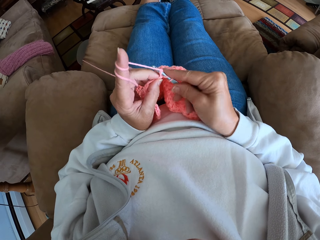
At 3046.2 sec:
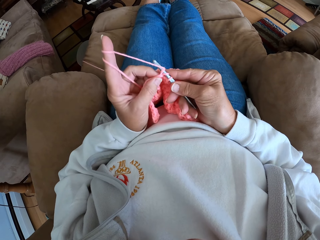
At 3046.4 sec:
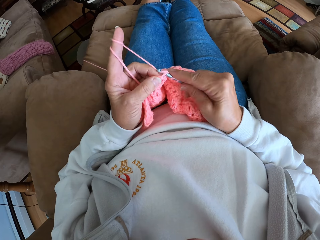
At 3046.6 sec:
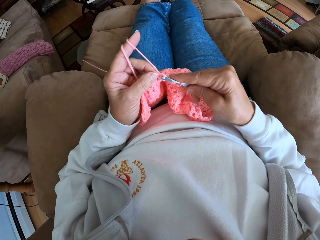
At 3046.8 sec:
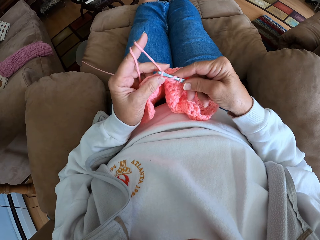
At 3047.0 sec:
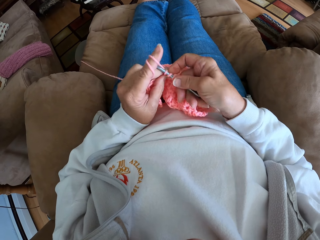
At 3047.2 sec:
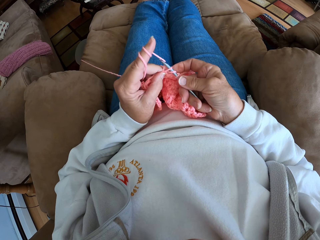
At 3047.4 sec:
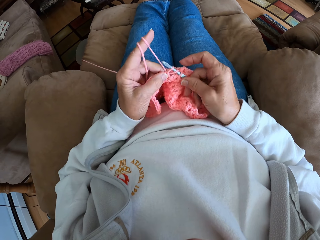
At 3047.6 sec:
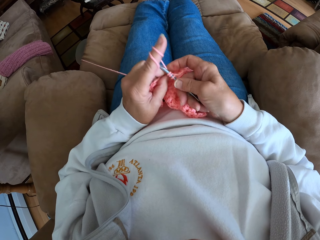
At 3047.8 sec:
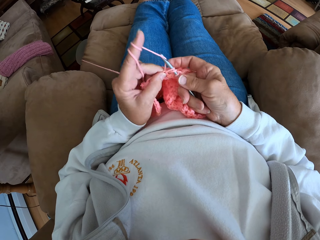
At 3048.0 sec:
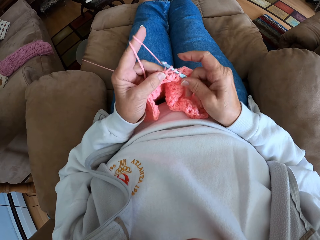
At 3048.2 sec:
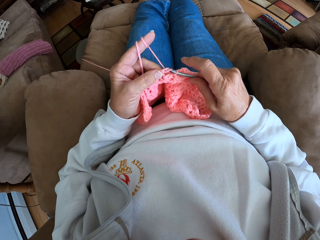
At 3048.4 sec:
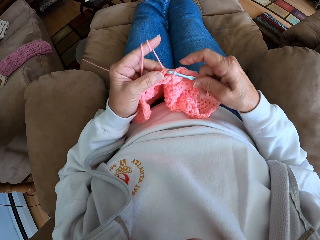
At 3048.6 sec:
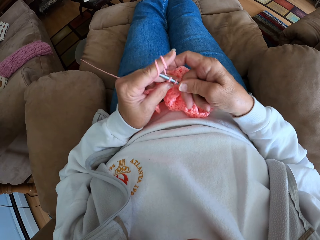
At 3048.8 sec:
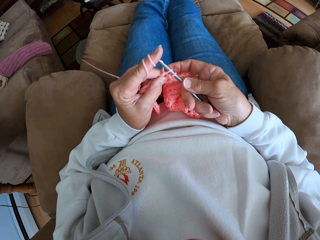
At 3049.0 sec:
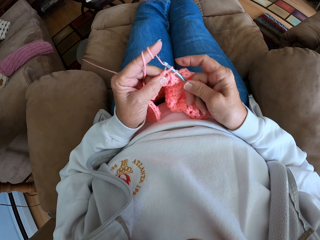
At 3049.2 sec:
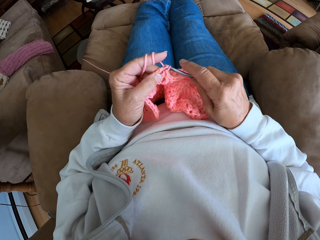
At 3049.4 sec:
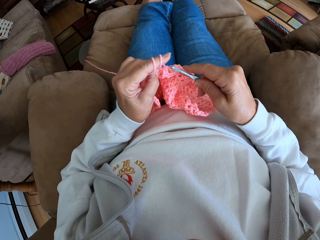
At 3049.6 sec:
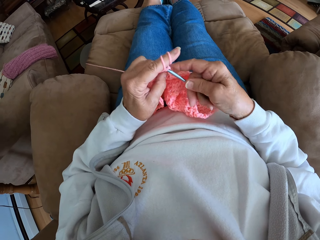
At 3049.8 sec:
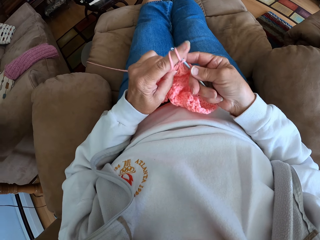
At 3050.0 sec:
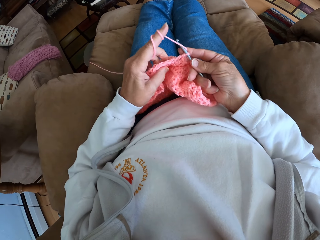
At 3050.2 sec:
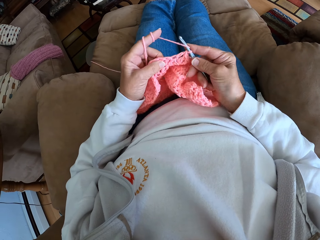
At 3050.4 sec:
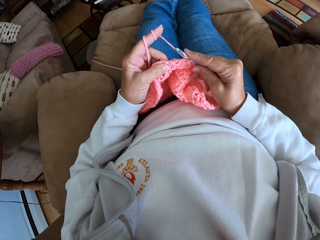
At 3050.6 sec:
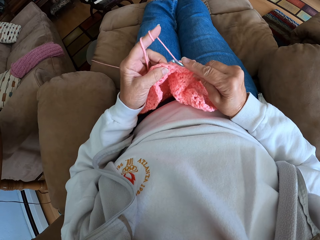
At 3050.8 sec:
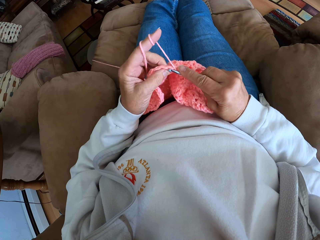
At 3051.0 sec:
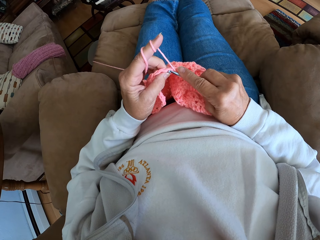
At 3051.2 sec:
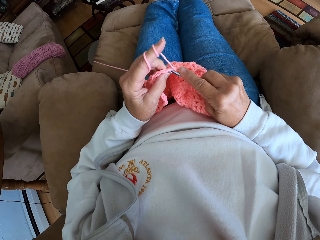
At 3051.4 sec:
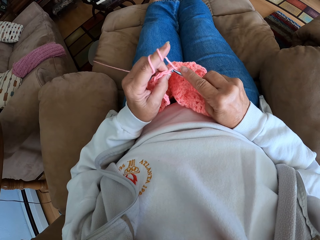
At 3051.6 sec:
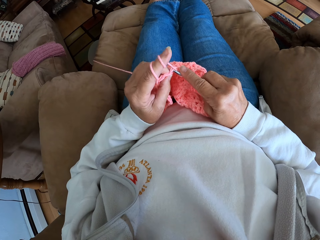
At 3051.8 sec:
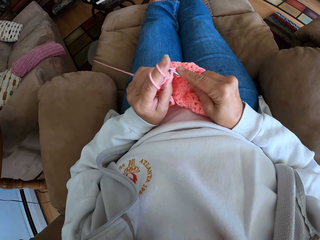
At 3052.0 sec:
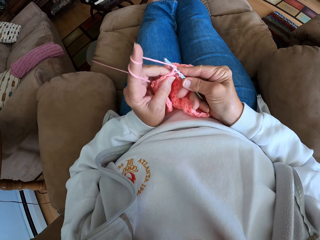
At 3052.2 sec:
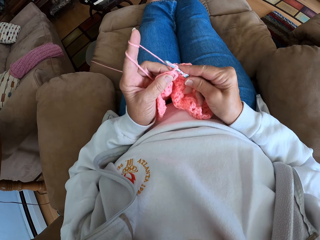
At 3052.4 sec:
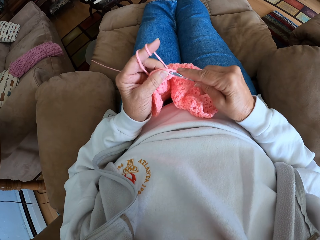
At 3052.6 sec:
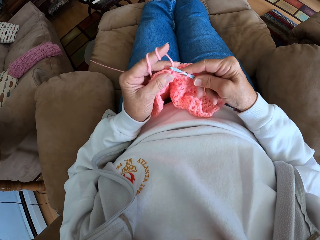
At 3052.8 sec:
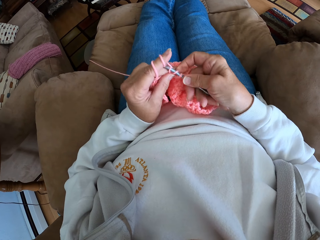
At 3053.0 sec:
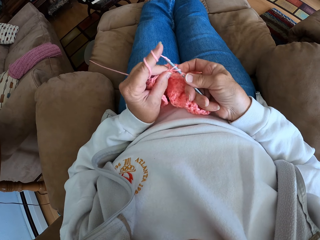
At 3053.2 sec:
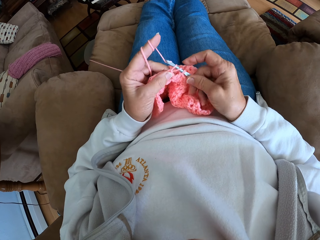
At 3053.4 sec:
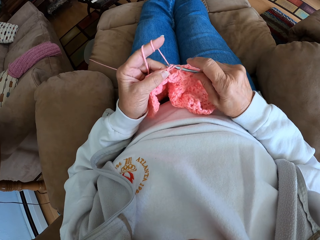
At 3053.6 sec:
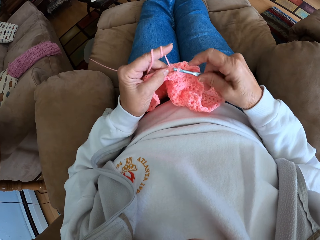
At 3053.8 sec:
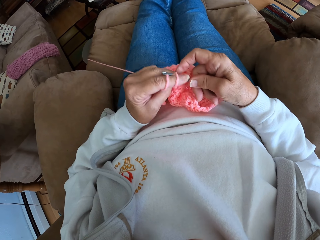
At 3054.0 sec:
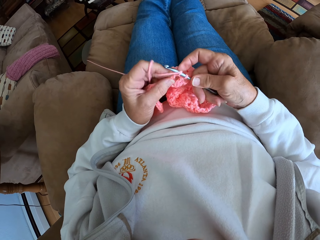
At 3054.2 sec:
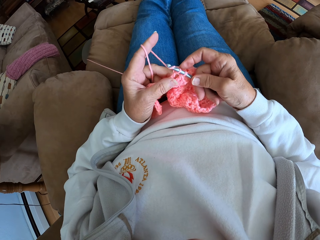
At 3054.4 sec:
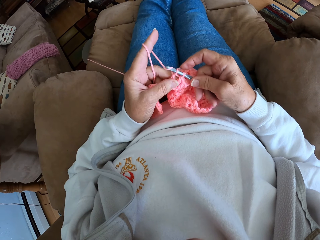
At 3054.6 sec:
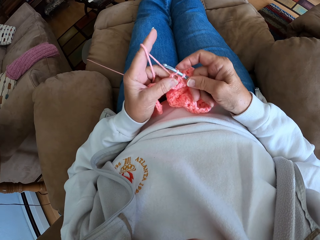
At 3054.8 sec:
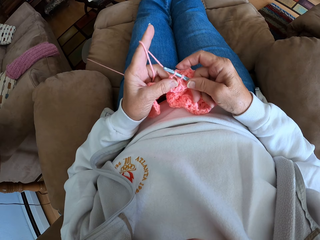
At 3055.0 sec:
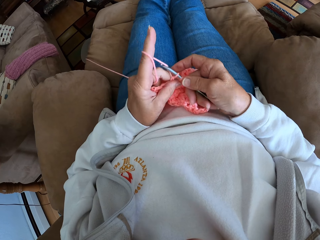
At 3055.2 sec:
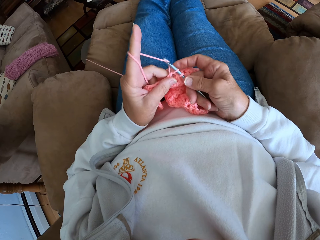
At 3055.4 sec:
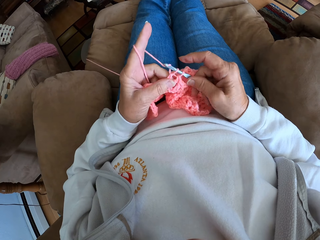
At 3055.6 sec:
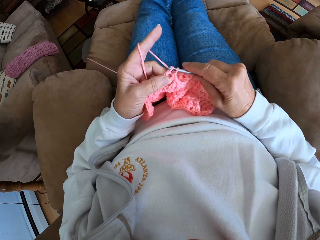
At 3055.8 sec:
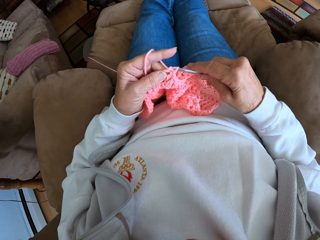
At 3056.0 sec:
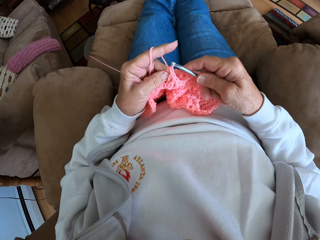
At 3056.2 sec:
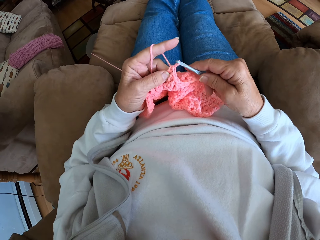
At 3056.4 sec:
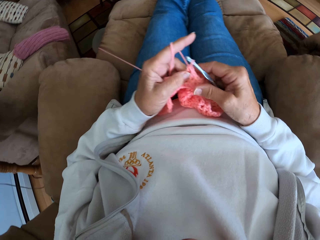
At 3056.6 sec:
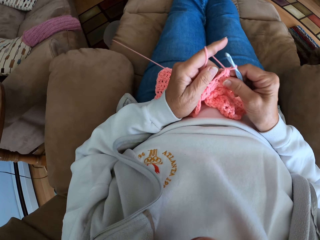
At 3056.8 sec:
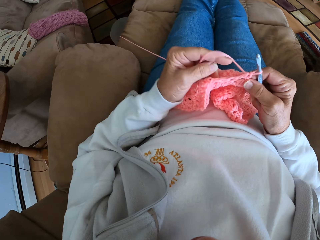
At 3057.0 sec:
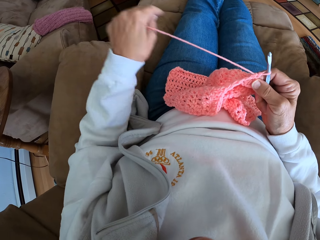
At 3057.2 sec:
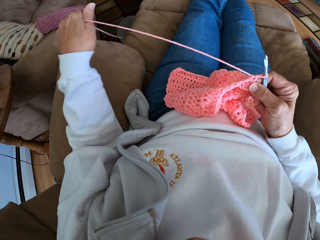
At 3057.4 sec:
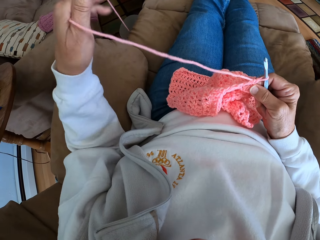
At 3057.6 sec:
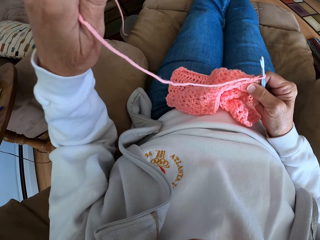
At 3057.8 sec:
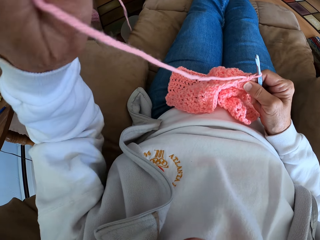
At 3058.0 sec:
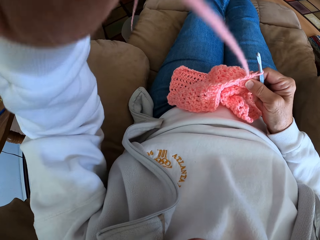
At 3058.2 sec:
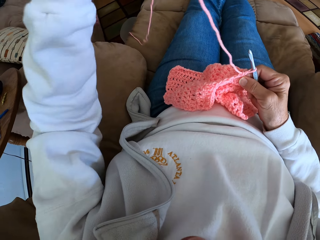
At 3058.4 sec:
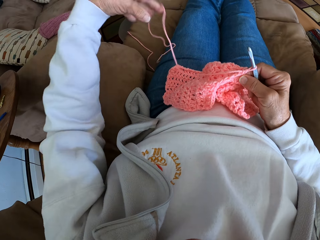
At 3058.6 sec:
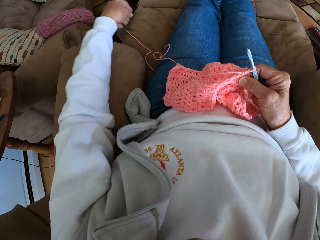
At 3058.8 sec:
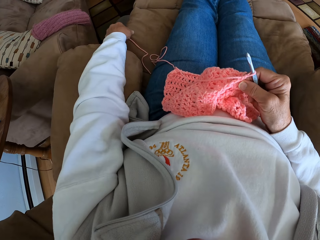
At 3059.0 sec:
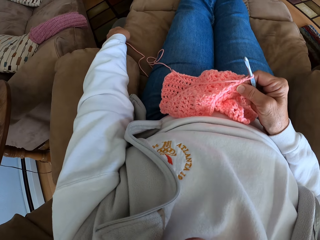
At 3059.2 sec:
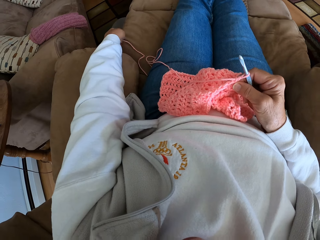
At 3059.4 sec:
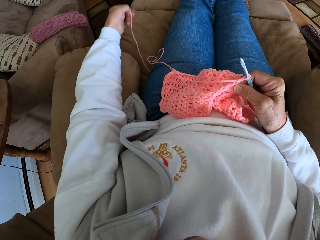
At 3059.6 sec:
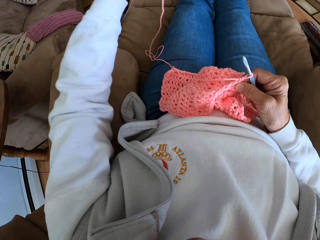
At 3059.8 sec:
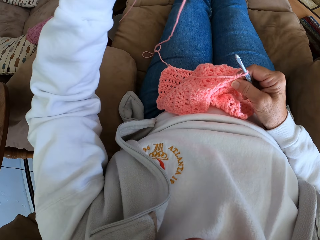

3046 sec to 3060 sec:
The camera wearer straightens the yarn with her left hand. She pulls the yarn.

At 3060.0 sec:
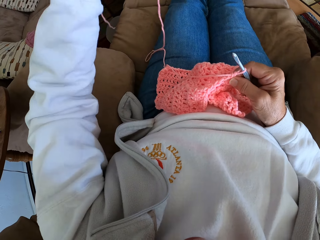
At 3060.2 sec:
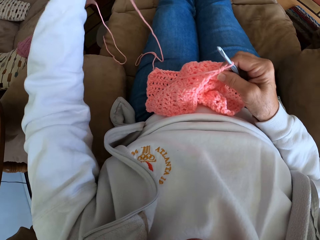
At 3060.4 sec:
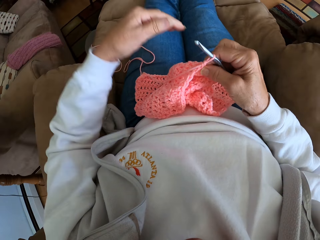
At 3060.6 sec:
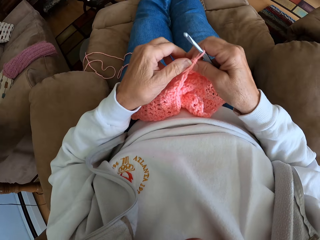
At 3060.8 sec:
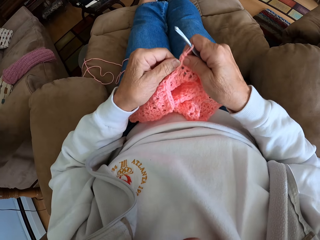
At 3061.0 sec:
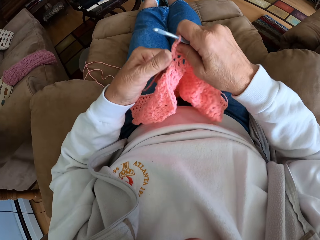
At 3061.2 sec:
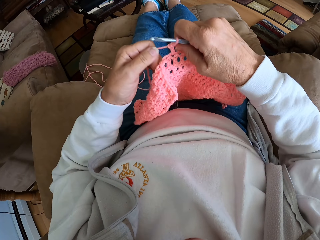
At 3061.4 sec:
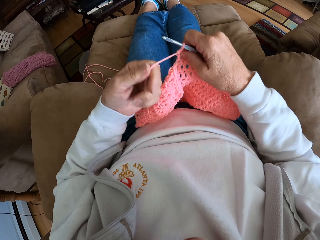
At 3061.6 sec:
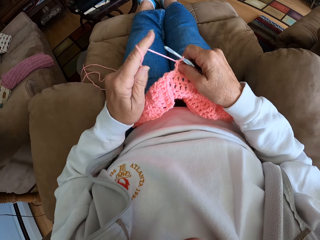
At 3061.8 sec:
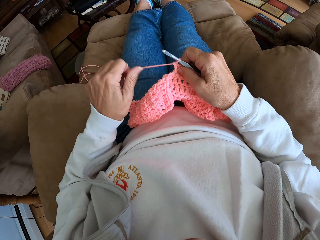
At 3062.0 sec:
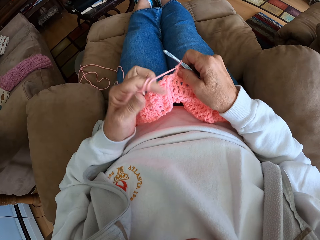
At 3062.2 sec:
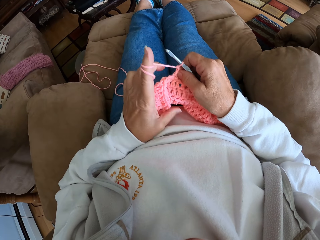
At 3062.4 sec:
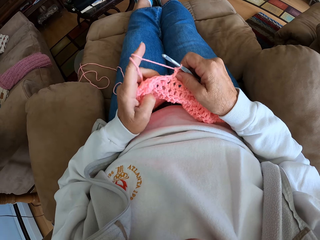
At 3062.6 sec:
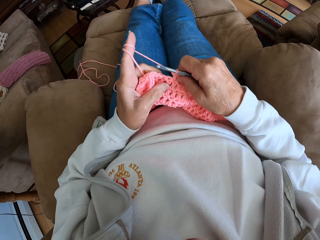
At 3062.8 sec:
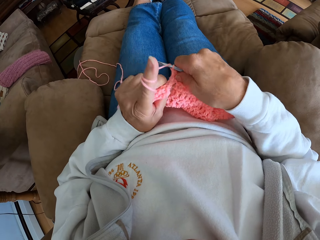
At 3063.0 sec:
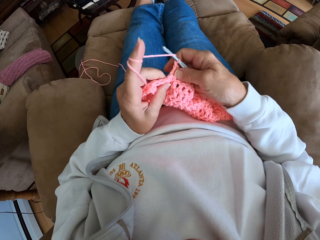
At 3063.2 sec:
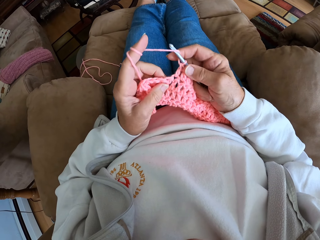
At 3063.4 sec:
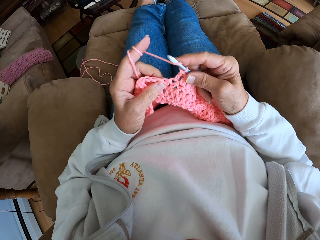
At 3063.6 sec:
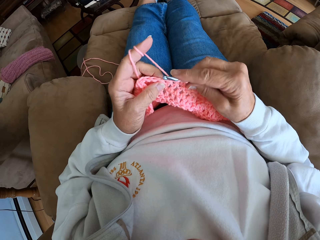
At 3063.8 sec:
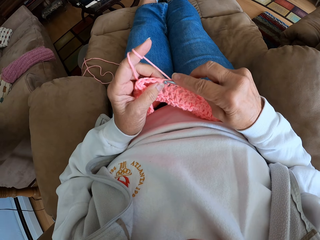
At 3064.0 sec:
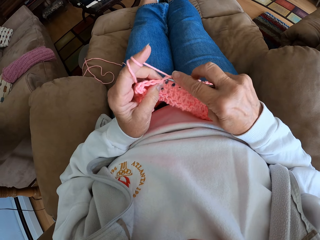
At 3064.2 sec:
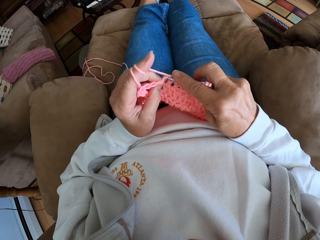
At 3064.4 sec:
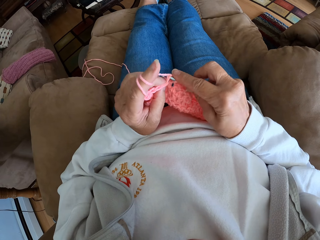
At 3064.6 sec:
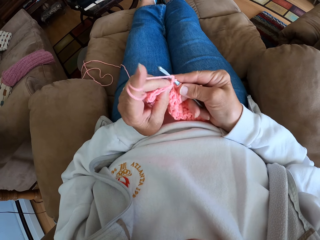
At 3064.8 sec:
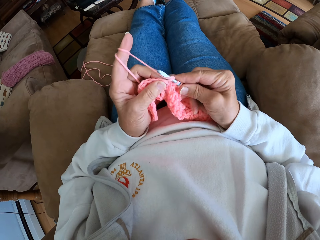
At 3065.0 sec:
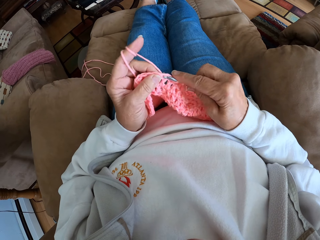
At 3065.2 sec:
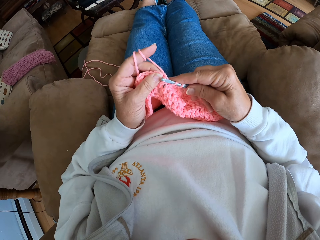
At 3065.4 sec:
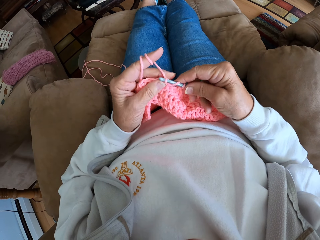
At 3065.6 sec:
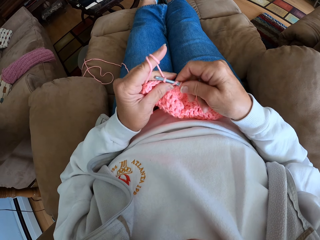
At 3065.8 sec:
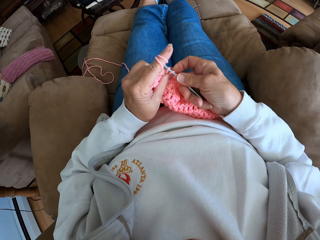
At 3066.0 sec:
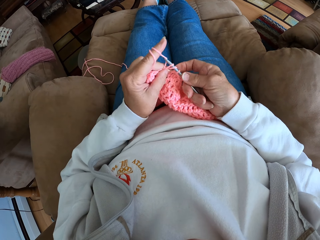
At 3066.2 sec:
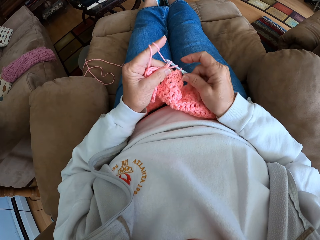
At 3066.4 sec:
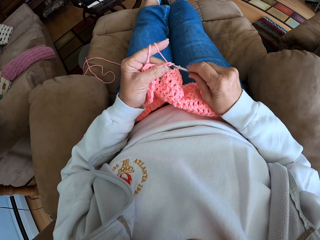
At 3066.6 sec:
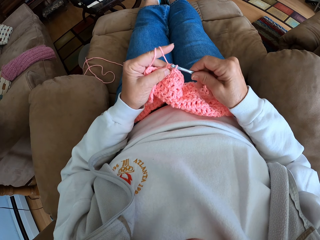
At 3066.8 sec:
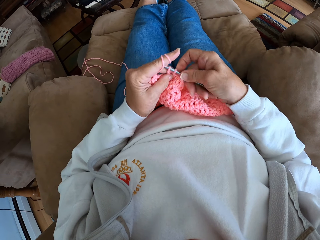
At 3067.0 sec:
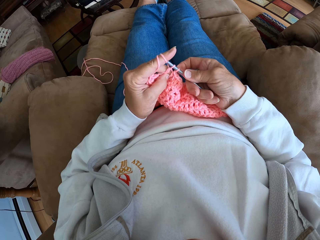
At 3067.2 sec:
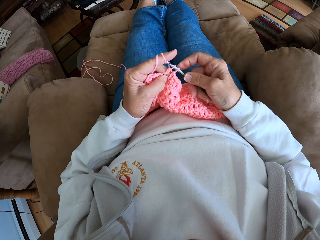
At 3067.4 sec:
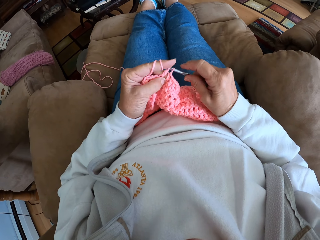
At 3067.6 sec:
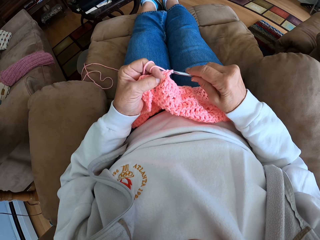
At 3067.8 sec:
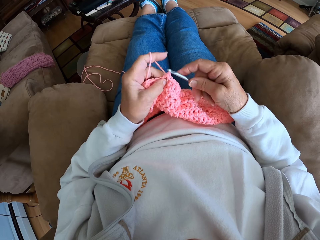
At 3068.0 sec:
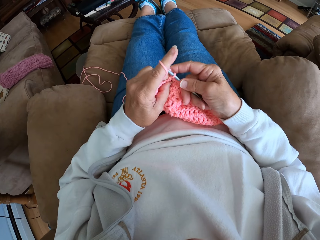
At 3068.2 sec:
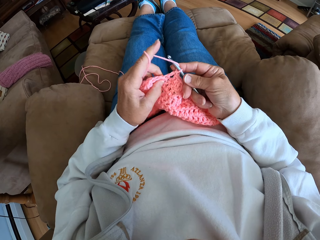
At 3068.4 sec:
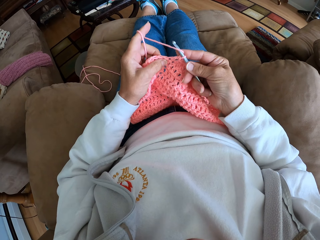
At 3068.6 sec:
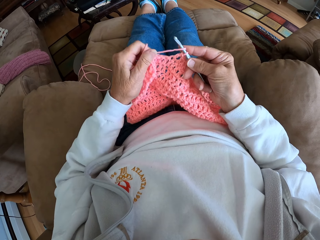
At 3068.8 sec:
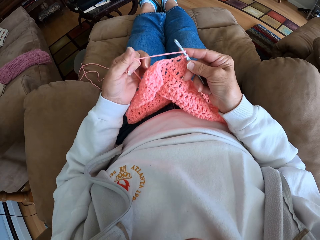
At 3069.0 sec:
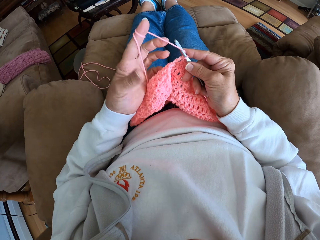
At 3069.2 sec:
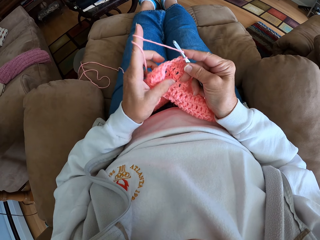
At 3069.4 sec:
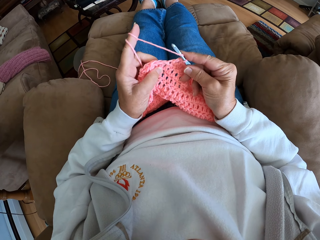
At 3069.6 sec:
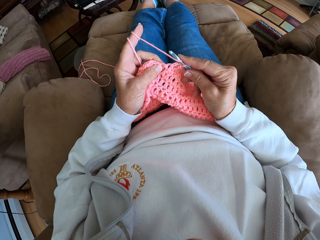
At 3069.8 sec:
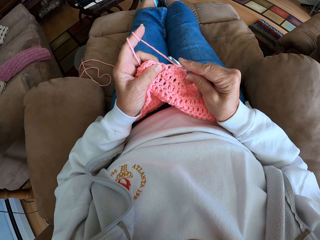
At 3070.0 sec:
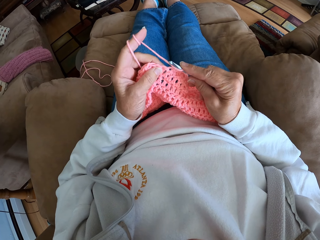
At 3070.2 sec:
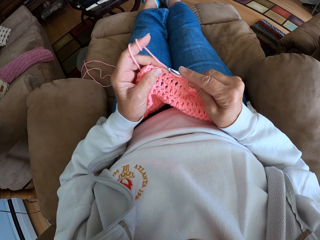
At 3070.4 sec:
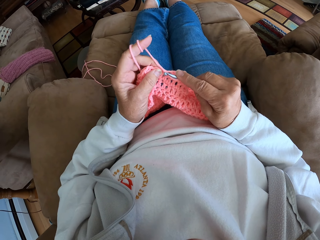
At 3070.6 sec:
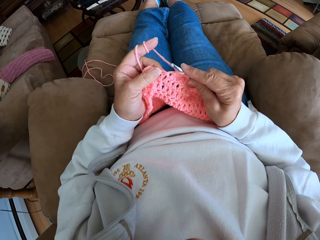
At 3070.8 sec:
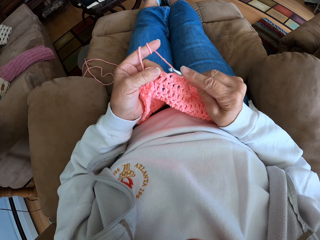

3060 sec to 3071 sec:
The camera wearer twists the yarn around her left hand again. She continues crocheting a garment with the yarn. She twists the yarn around her left hand again. She continues crocheting with the yarn.